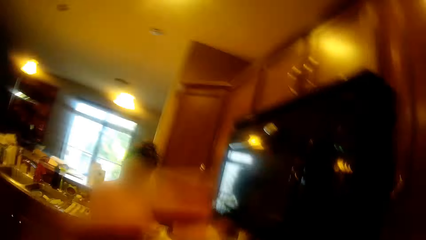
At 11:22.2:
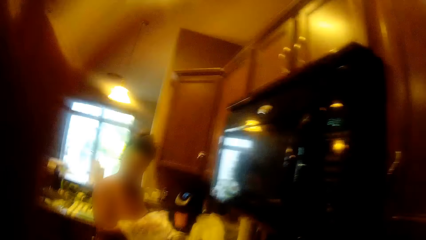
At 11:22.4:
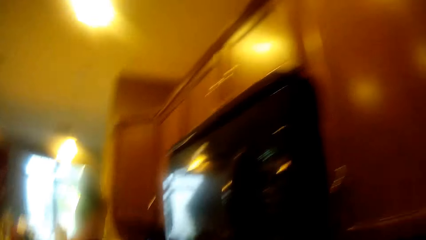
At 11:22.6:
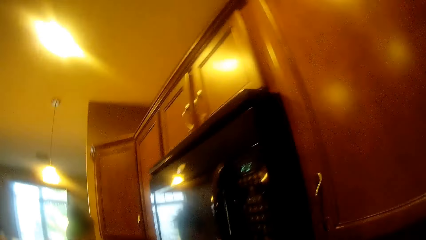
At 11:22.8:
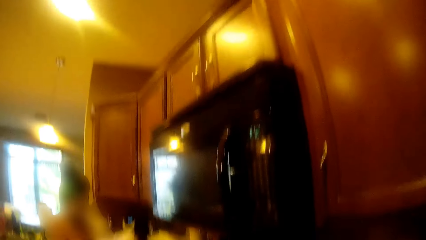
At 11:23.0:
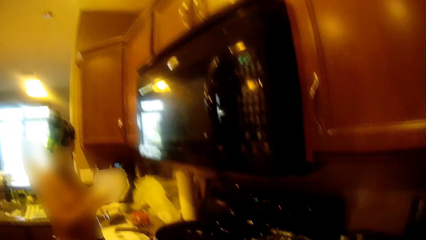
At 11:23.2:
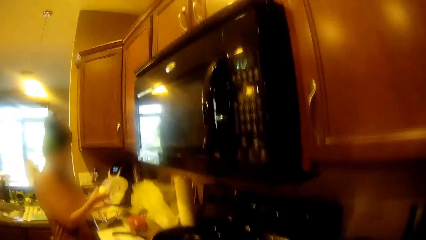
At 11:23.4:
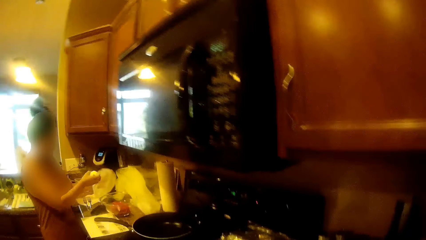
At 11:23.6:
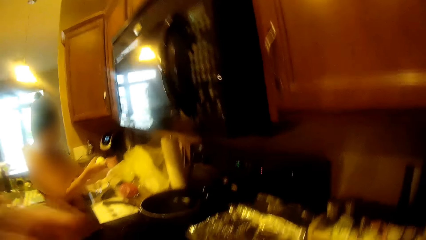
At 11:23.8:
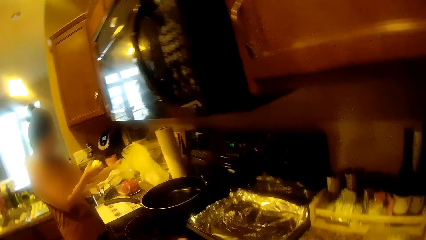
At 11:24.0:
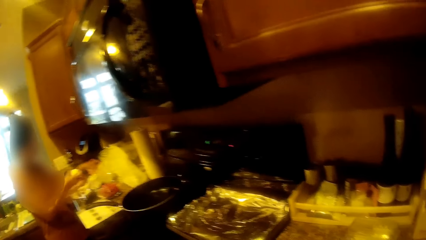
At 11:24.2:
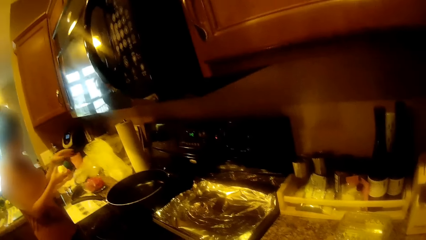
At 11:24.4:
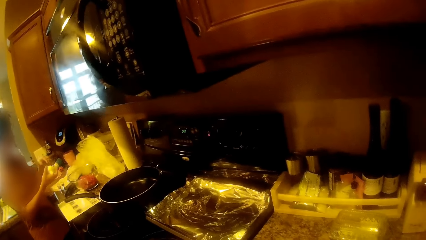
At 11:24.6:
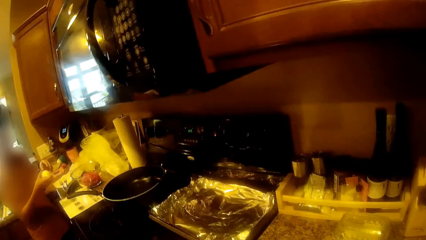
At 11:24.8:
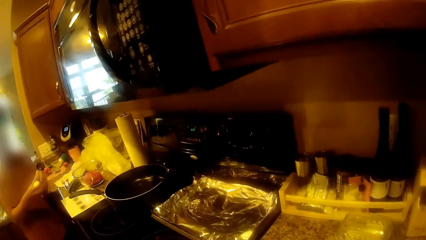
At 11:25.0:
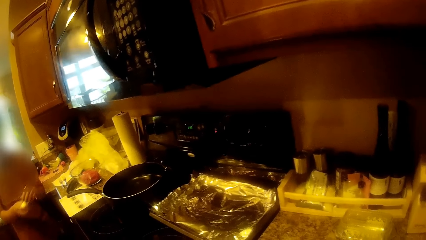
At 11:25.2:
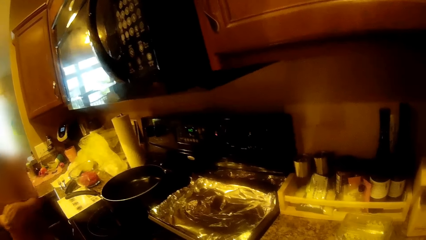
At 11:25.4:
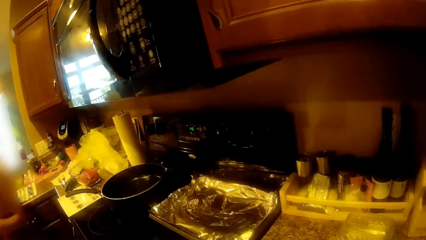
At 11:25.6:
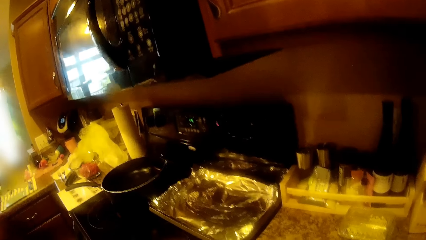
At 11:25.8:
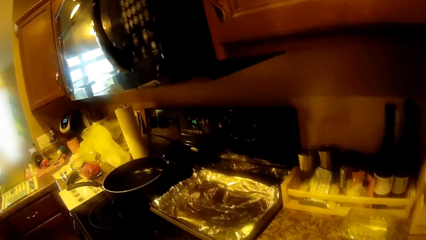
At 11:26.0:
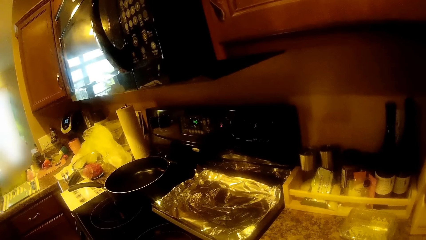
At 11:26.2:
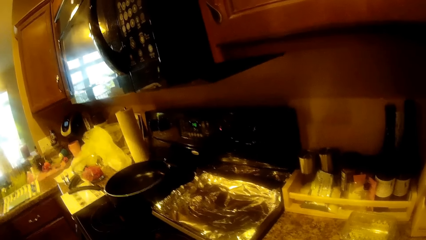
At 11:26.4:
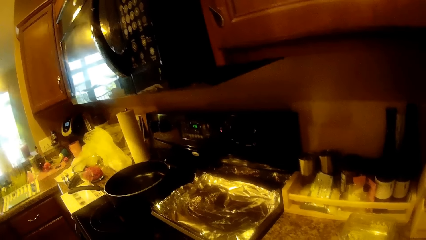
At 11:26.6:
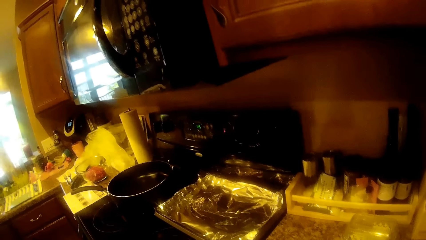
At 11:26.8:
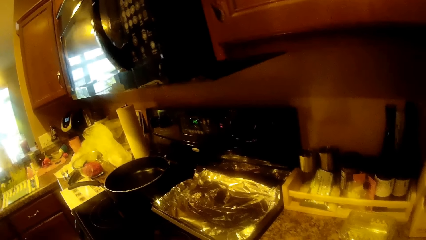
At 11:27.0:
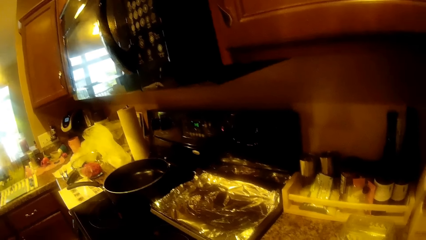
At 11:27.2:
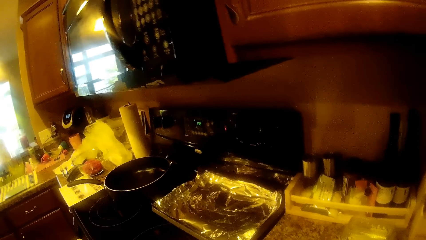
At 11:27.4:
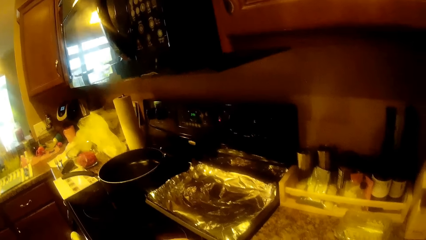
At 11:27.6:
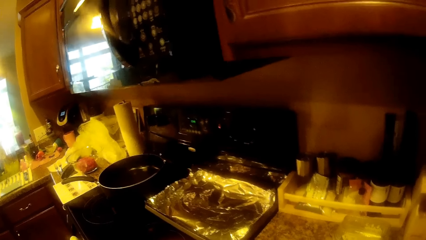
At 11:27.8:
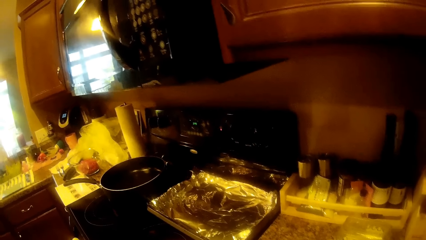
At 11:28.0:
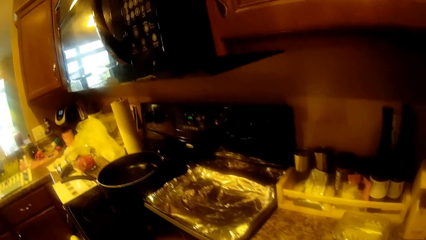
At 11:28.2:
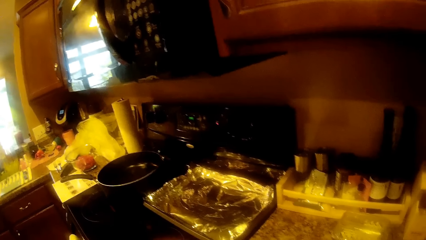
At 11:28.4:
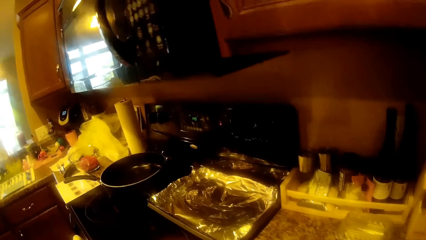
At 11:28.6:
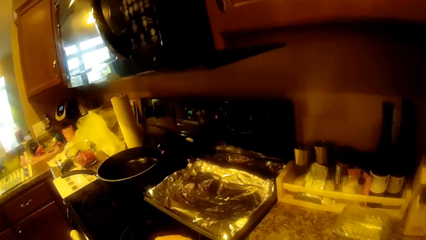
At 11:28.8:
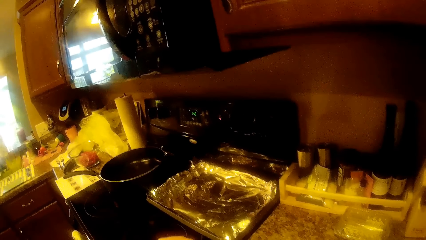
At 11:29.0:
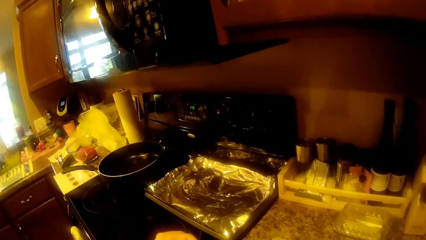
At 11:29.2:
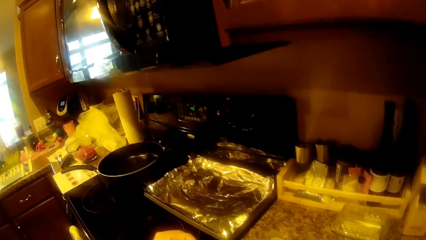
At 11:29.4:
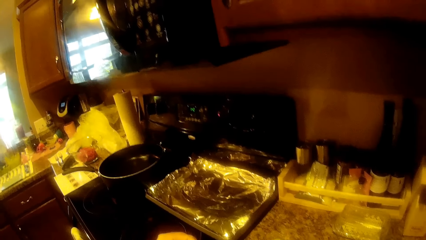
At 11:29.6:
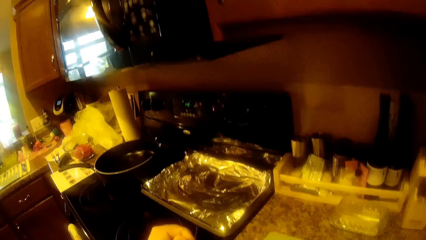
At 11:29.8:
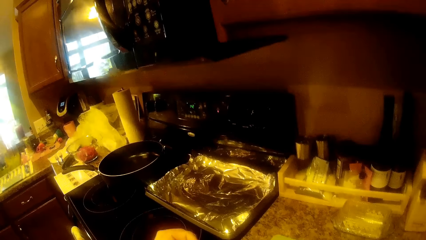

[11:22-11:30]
A lady puts the polythene paper on the surface. The lady removes an orange from the nylon bag with her right hand. The lady drops the nylon bag on the table with her left hand. The lady holds the orange with both hands.

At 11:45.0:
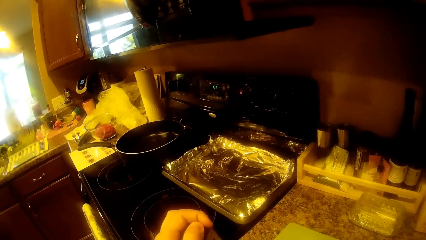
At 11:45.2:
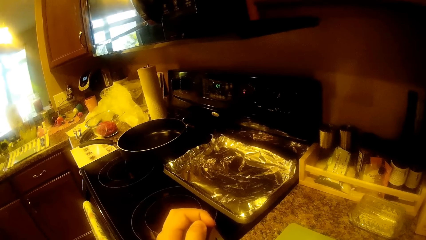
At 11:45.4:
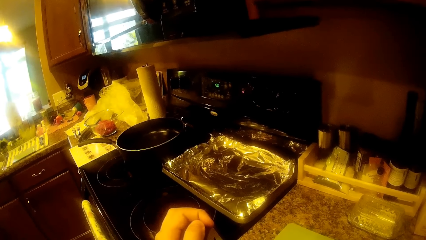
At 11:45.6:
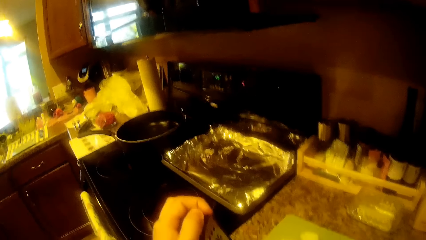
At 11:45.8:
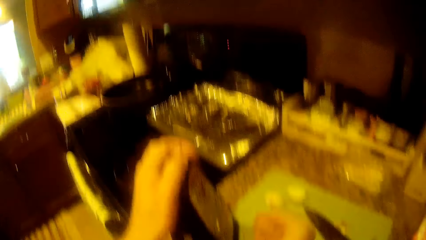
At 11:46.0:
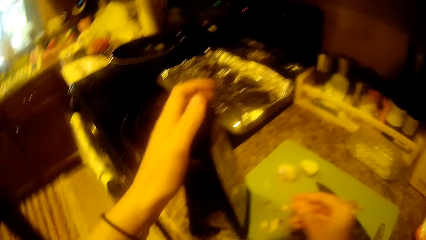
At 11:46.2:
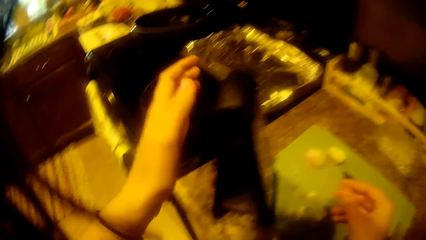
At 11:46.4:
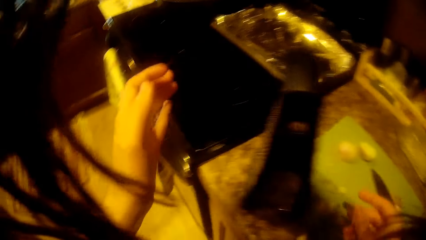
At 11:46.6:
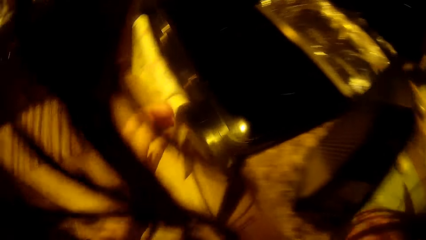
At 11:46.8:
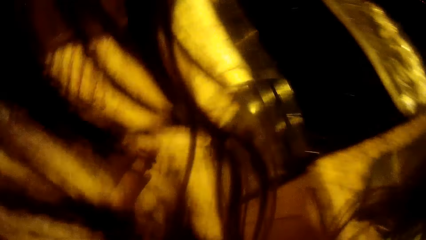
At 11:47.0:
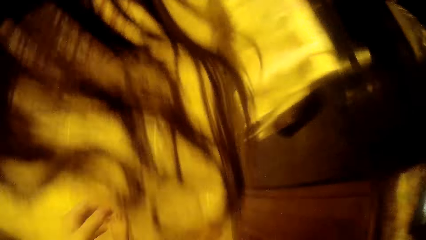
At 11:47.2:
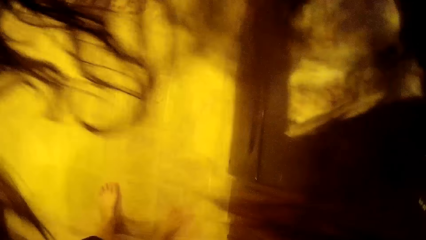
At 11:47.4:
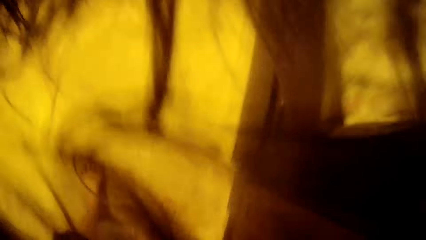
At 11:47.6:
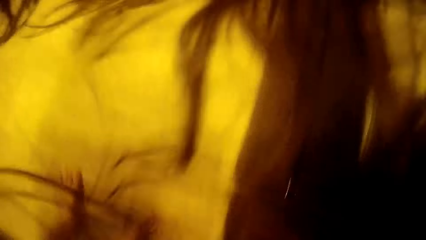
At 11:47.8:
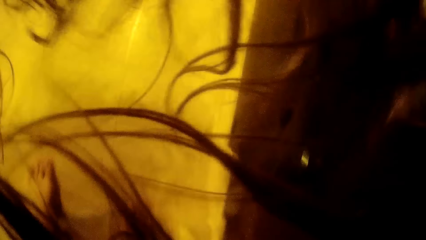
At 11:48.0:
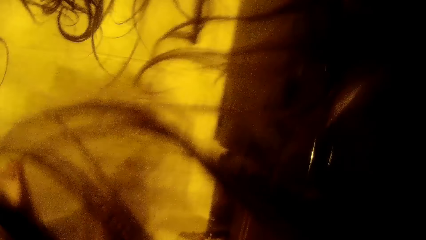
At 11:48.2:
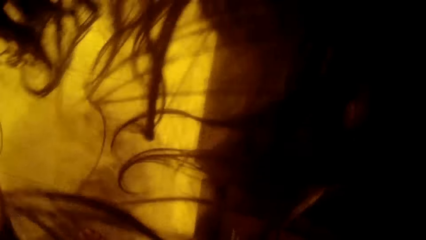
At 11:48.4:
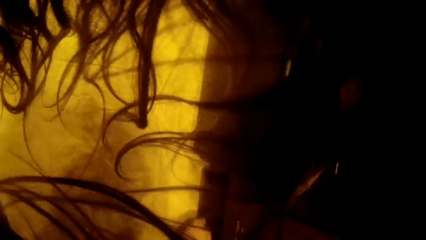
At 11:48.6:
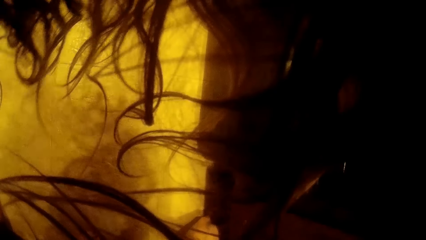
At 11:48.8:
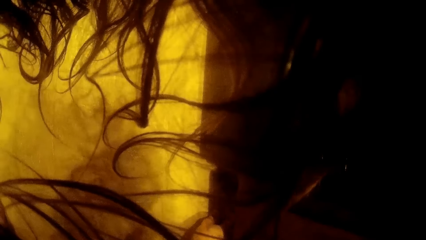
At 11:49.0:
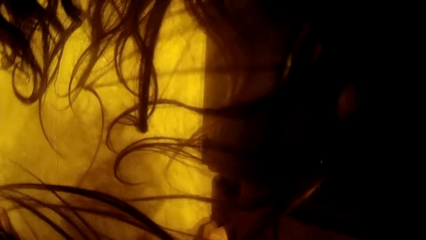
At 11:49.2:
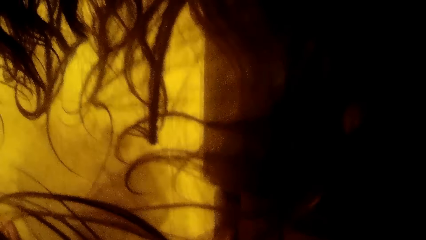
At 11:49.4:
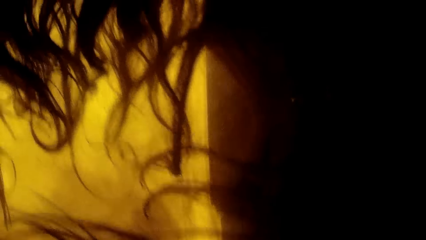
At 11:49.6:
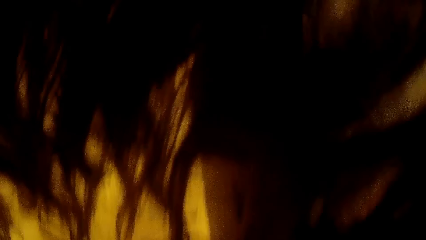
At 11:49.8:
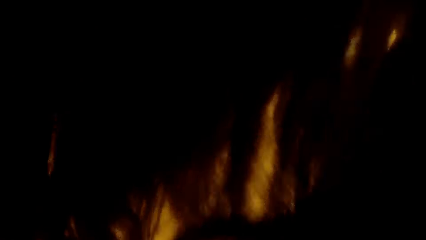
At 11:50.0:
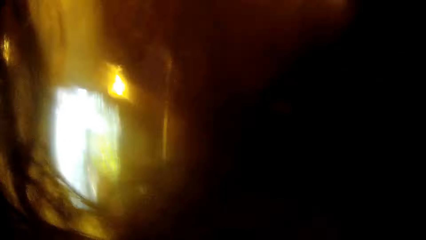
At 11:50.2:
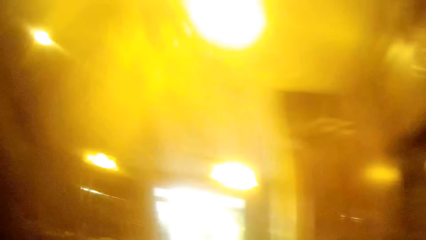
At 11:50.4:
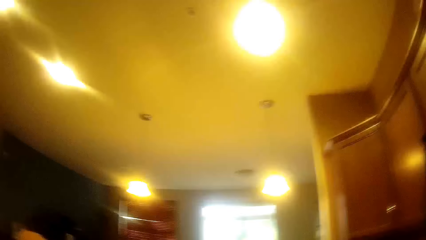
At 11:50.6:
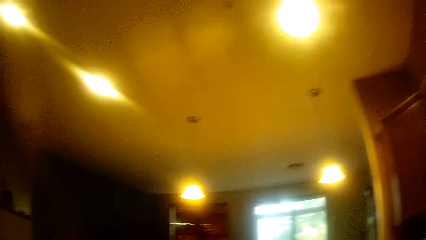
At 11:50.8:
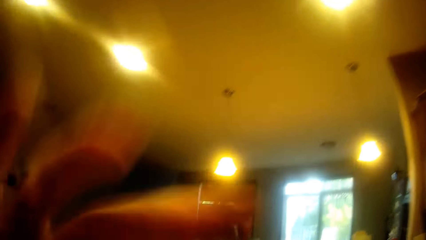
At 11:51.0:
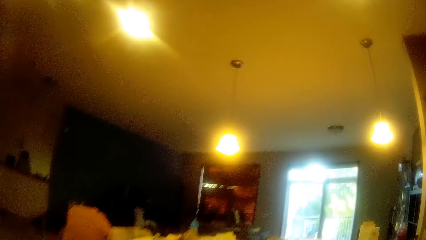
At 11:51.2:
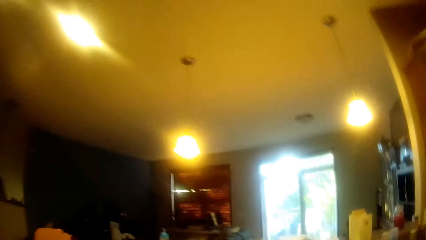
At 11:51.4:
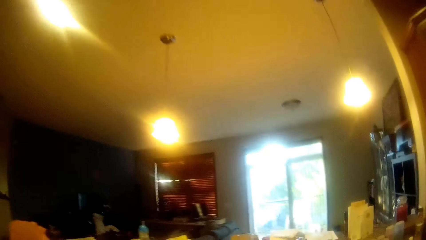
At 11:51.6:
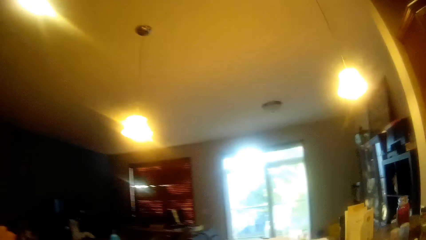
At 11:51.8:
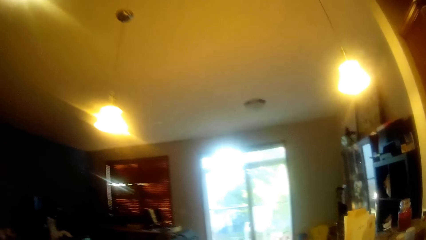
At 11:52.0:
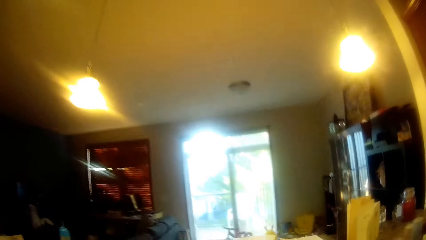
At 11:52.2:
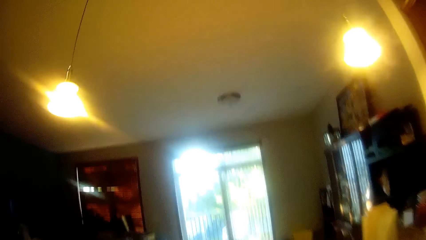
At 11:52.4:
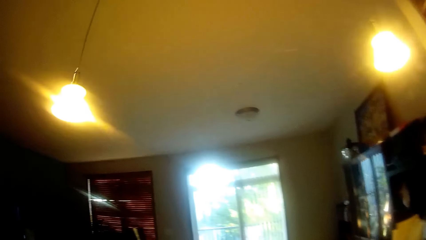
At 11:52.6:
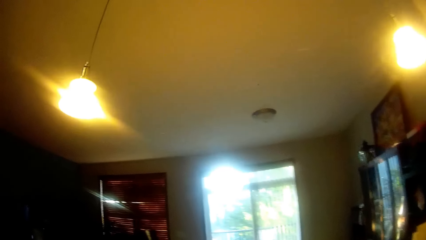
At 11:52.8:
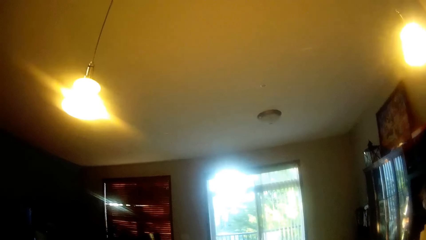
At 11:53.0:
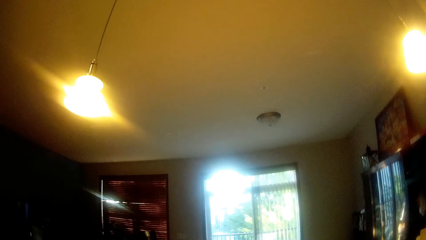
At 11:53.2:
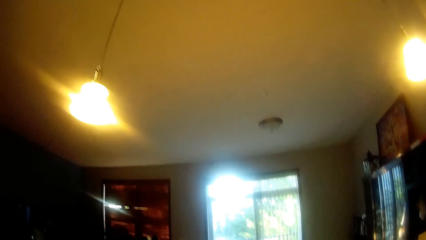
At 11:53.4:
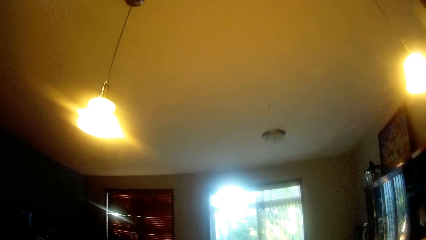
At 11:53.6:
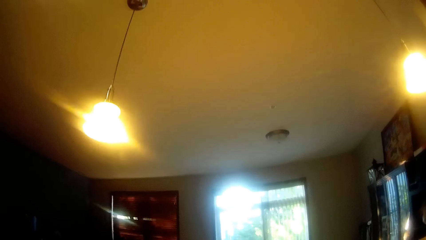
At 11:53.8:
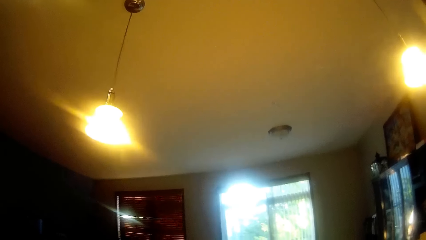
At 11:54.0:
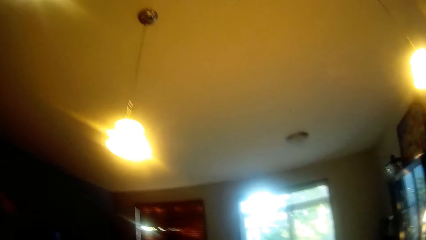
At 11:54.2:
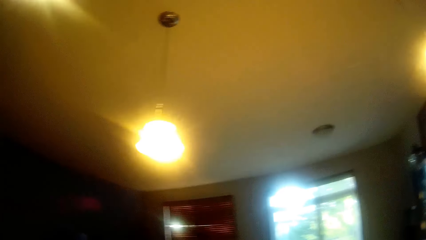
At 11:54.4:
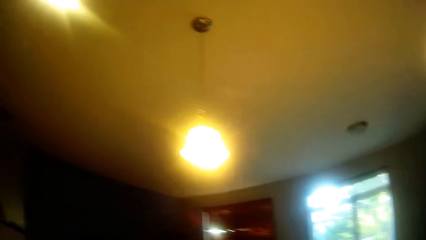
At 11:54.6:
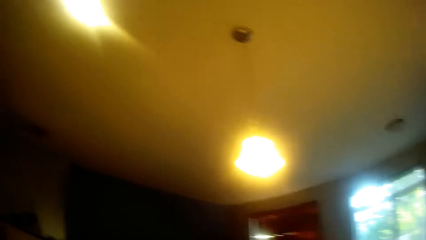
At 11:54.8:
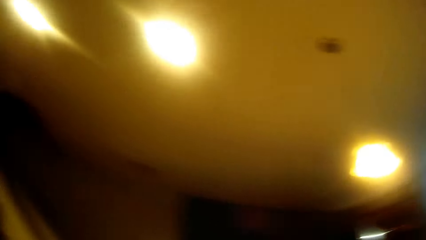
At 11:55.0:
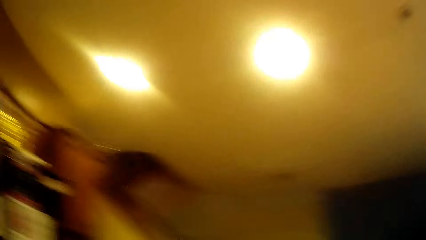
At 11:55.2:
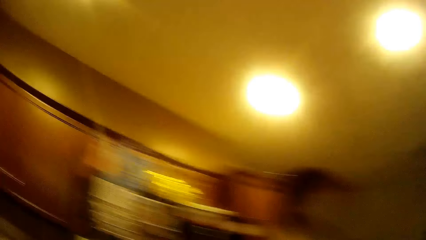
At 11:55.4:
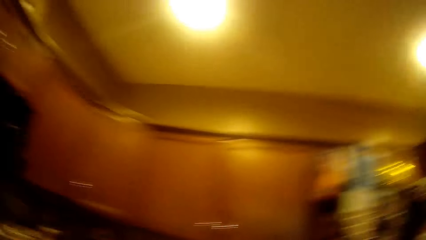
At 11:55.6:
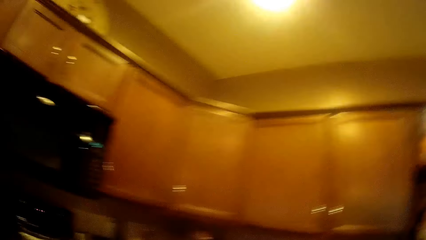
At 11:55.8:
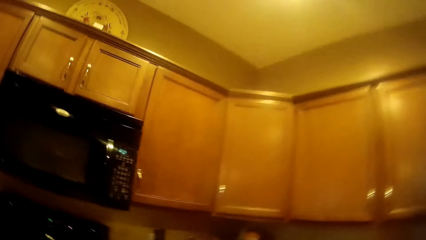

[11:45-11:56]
The camera wearer bends. She pushes back her hair. She walks around.
